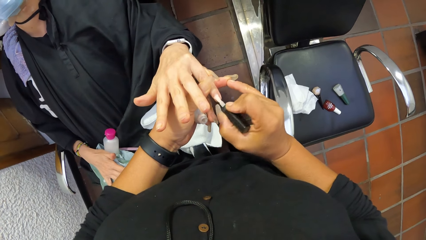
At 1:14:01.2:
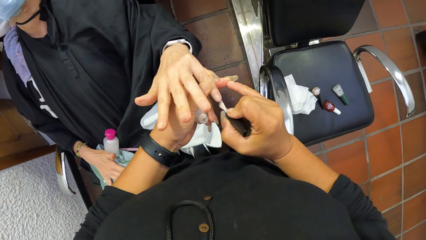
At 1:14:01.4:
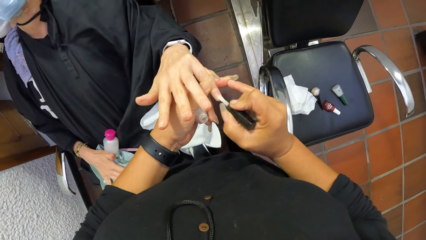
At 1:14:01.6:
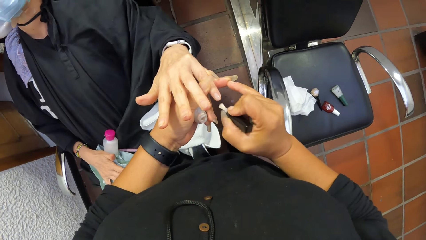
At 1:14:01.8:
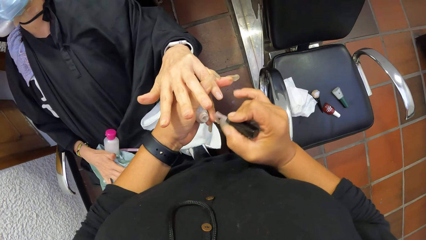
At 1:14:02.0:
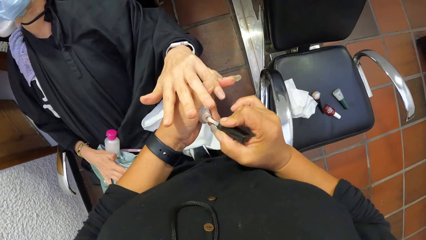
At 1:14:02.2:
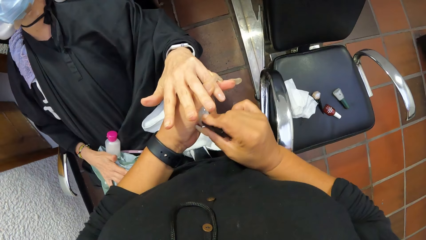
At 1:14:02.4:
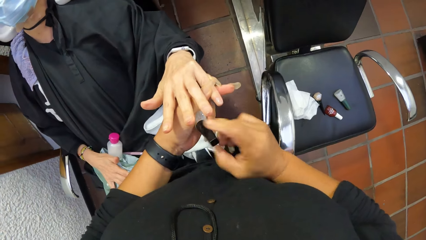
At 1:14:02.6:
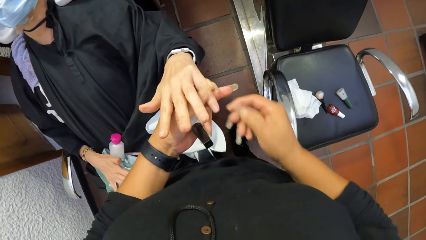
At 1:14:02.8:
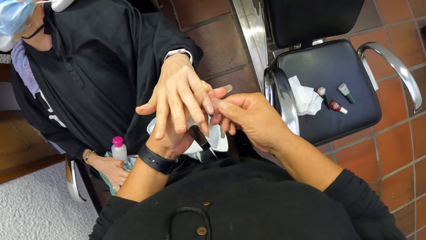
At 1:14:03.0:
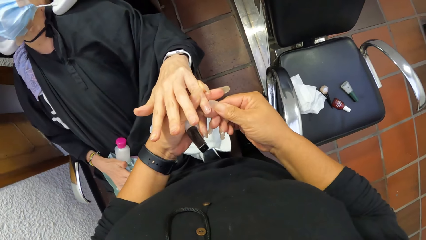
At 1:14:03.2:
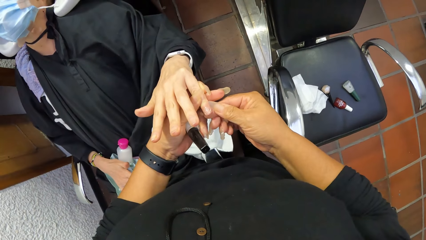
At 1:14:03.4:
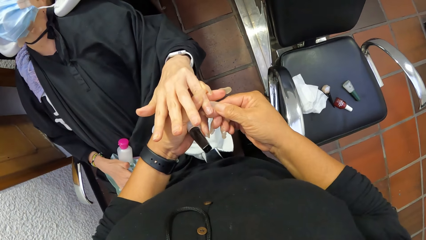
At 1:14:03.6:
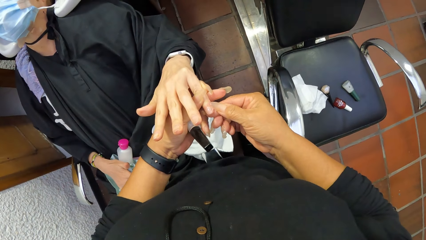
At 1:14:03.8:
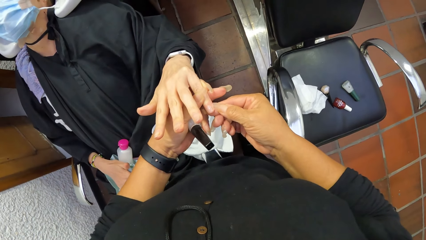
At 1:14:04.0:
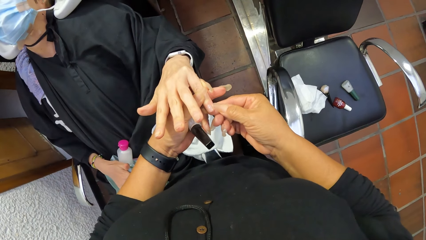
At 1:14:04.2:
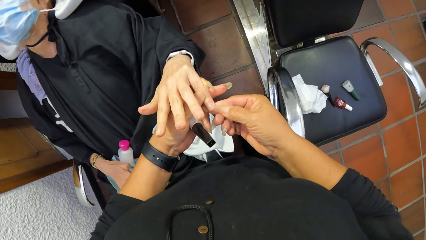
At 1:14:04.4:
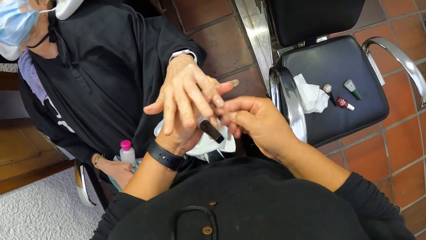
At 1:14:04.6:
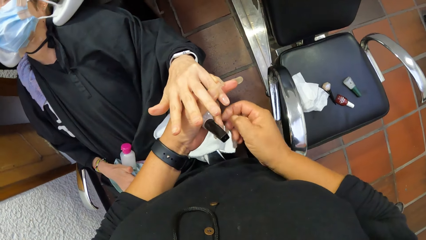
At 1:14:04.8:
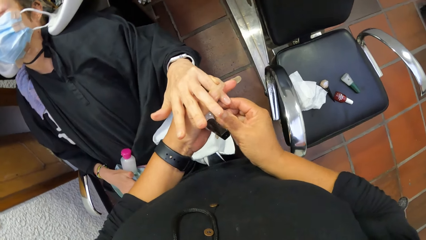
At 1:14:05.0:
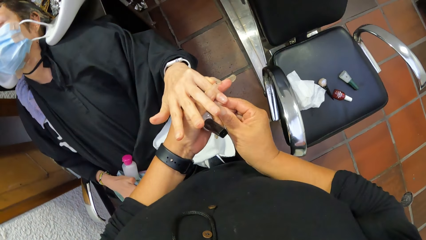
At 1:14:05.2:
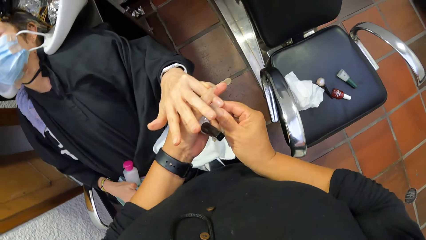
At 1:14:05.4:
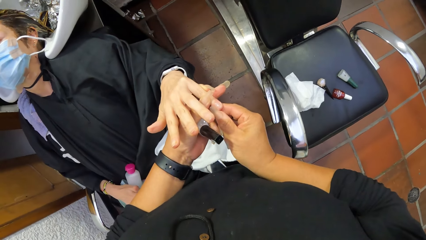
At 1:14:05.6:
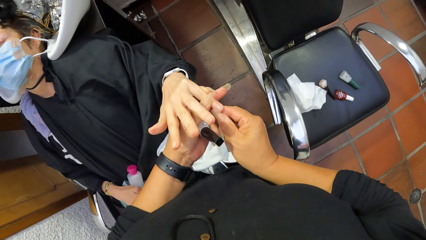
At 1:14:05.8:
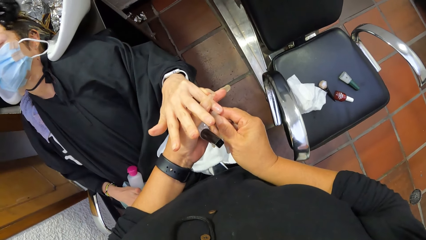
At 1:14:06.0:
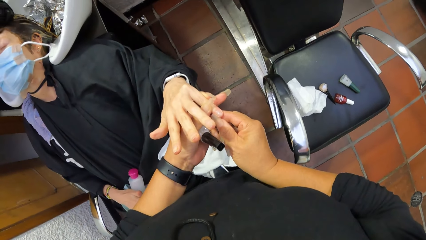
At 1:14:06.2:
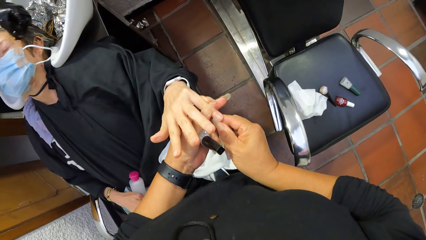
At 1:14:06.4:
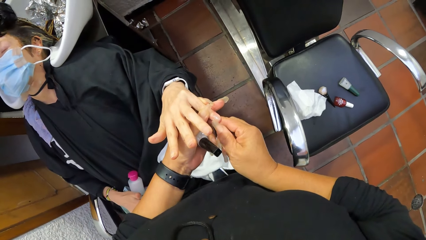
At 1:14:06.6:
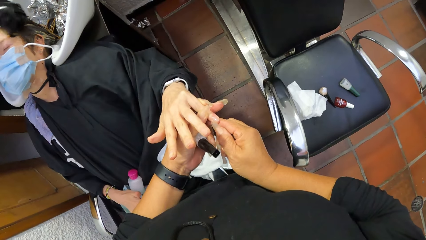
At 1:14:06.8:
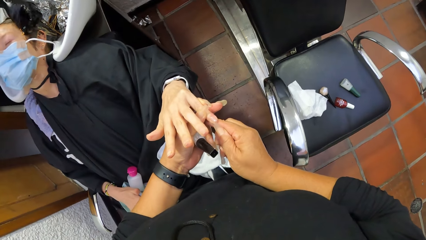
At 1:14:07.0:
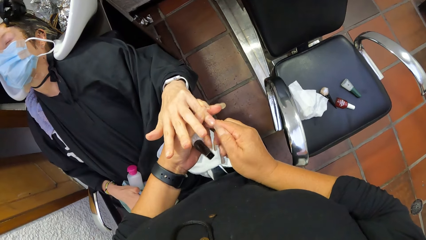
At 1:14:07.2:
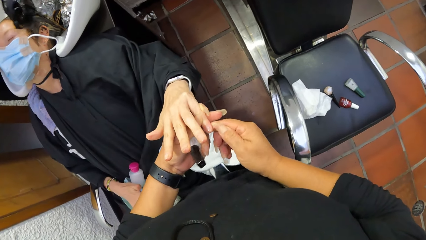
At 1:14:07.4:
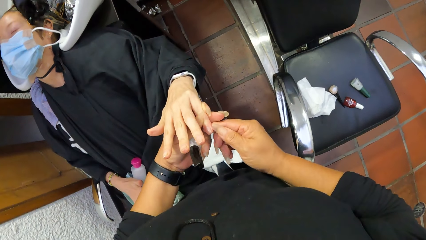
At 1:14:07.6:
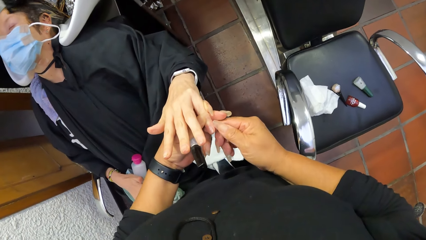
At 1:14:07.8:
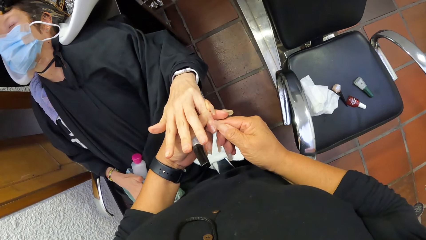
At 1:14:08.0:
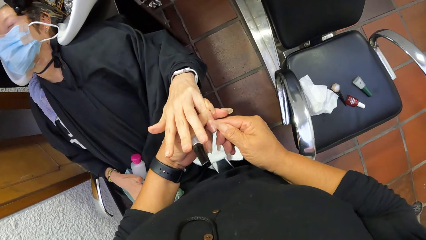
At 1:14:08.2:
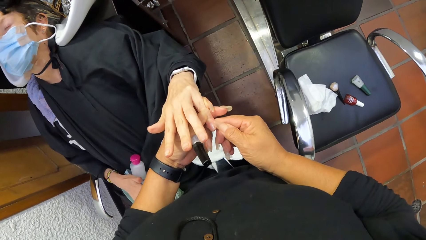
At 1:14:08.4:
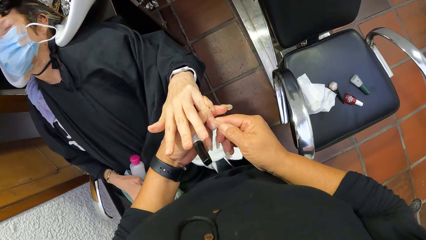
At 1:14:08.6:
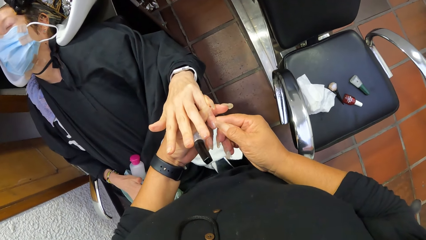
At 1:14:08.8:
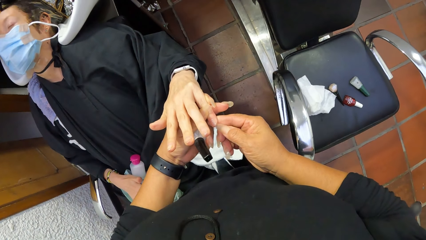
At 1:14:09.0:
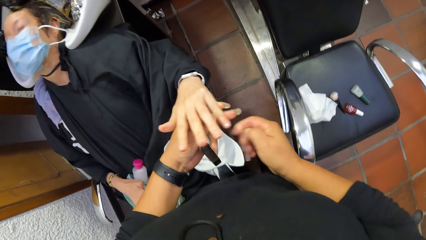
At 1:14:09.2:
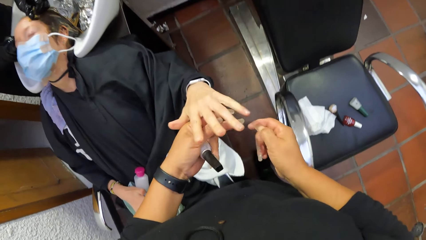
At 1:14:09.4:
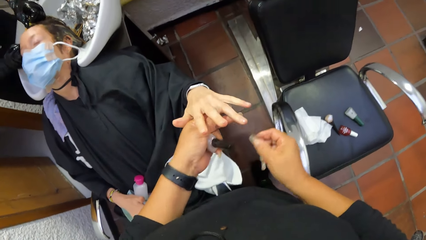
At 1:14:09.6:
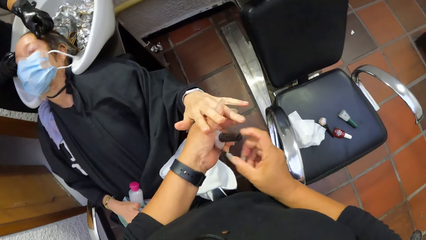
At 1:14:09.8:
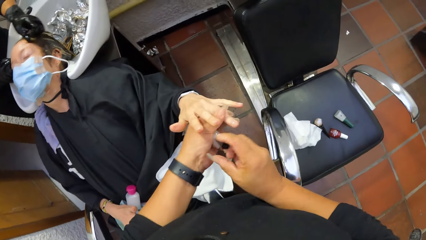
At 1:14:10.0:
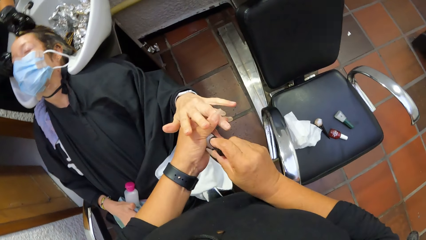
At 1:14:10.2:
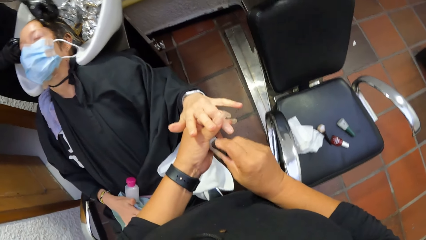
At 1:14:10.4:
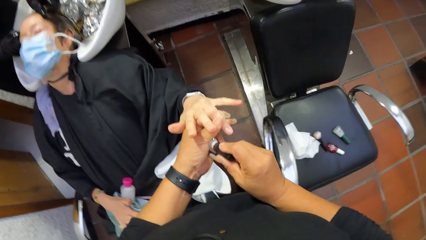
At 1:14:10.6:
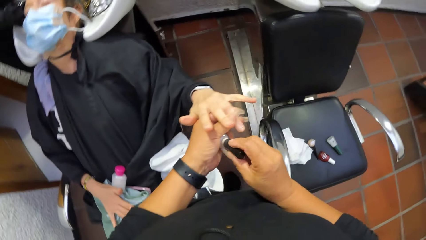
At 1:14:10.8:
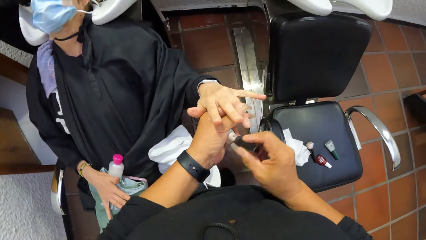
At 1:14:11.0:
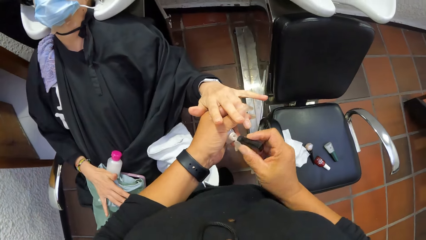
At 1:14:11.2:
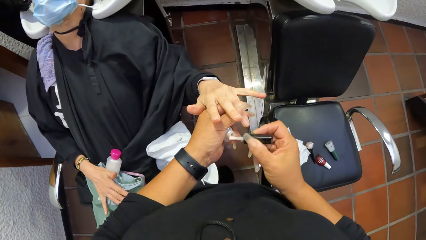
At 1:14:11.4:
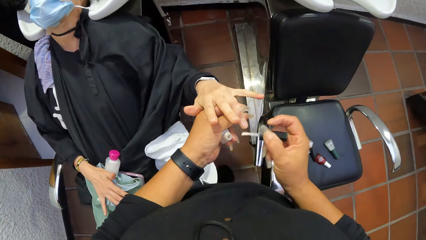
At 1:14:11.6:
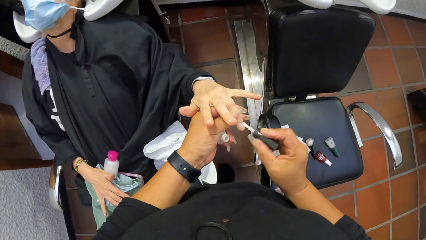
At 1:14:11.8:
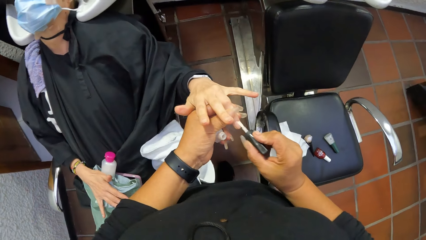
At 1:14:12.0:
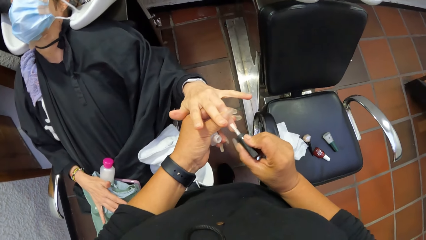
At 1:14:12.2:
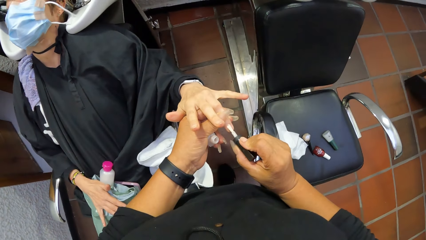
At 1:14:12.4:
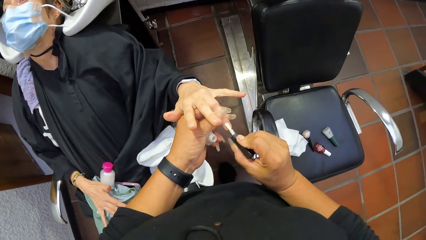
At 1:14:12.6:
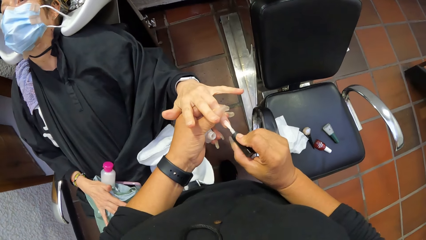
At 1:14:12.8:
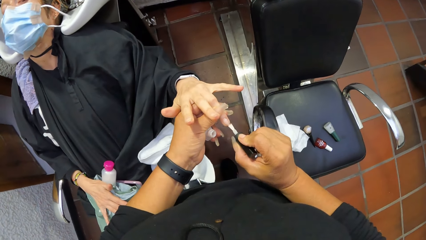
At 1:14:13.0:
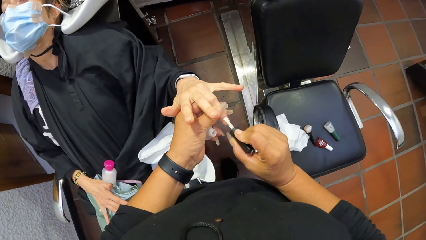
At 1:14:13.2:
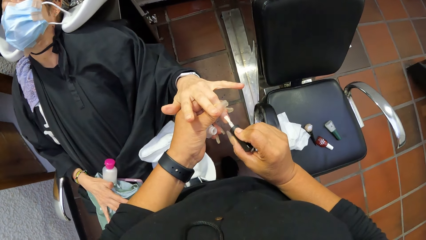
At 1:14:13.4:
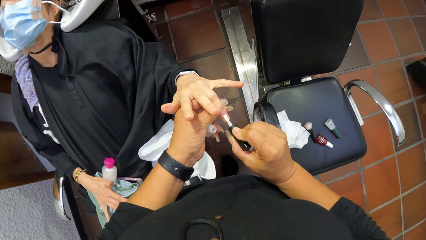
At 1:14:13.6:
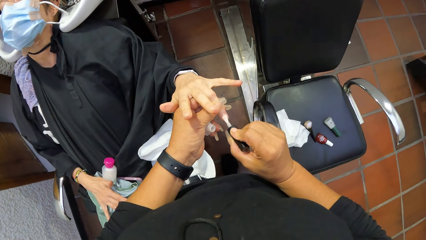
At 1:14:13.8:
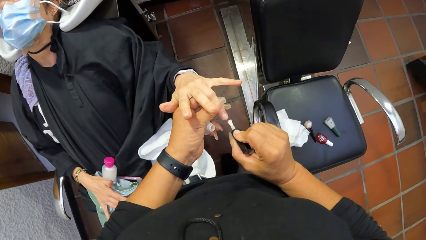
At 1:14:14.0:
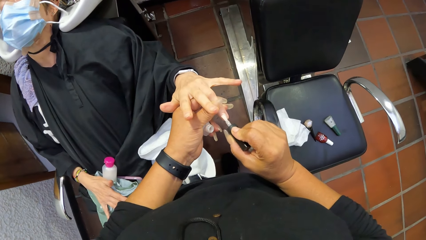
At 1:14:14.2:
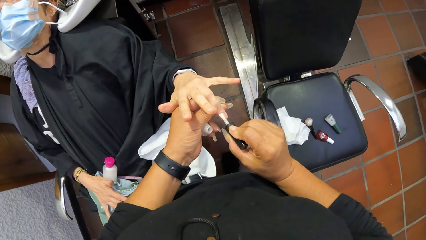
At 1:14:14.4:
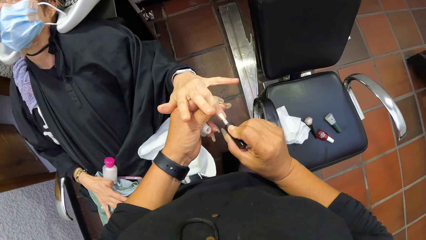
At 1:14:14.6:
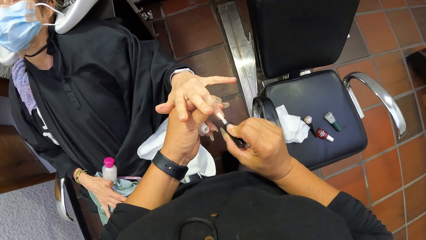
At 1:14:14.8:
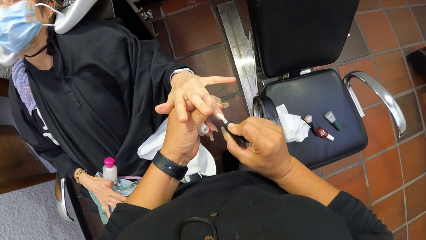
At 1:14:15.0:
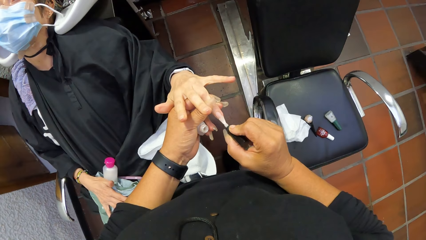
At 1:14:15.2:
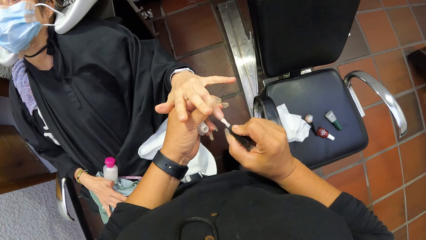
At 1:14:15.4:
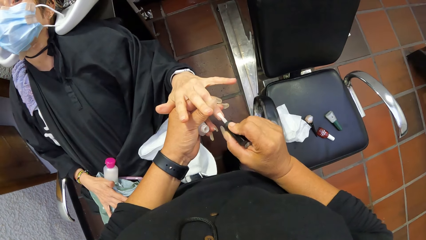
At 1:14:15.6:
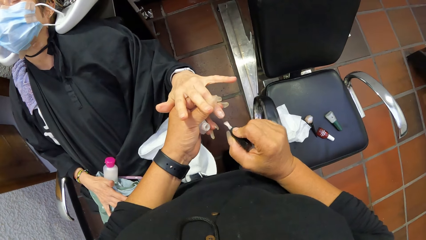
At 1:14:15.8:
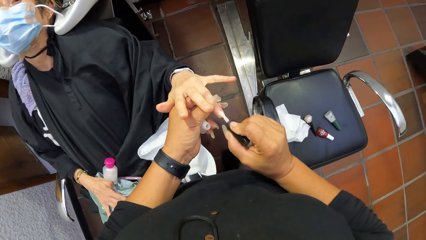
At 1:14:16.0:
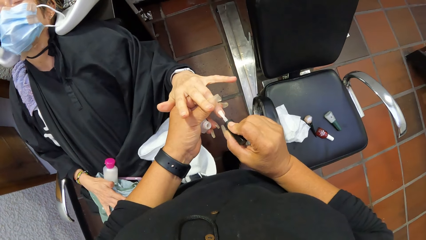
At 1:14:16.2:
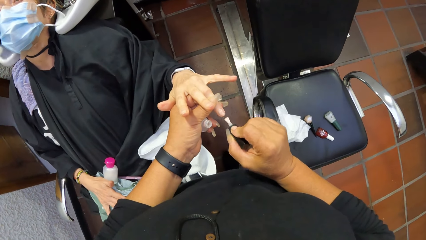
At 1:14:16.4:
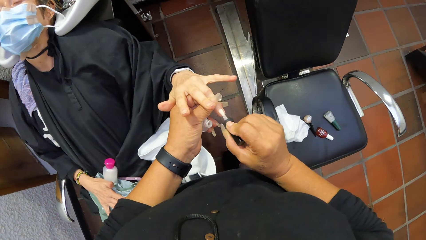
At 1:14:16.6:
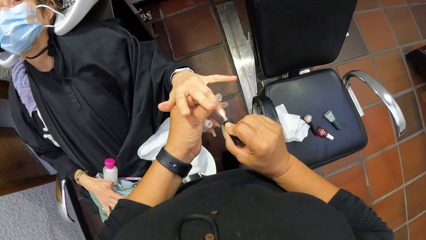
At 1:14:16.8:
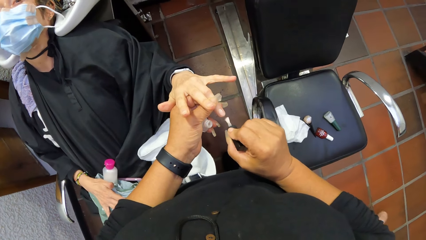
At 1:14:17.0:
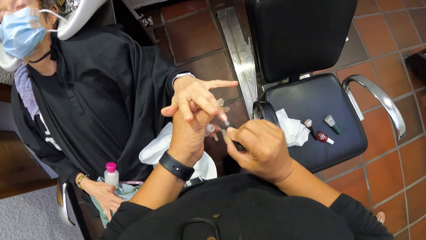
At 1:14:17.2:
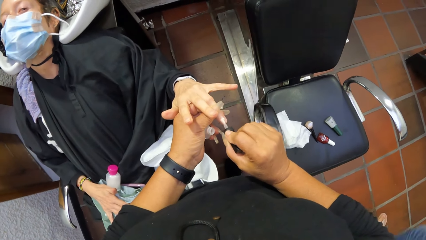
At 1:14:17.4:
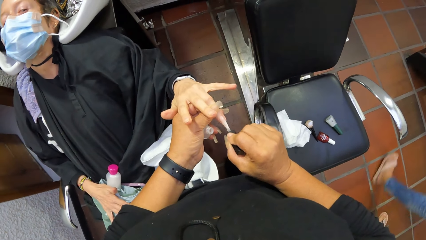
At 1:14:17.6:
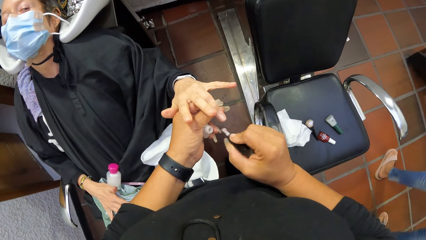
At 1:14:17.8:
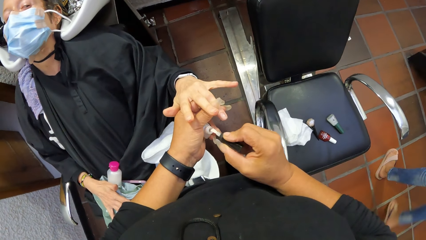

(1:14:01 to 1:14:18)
The camera wearer puts the nail polish brush in her right hand into the nail polish container in her left hand. She wipes the finger of the woman with her right hand. She removes part of the nail polish on the edge of the woman's fingernail. She holds the top of the nail polish. She removes the nail polish brush from the nail polish container with her right hand. She opens the nail polish. She applies the nail polish to the right finger of the woman with the nail polish brush in her right hand.
